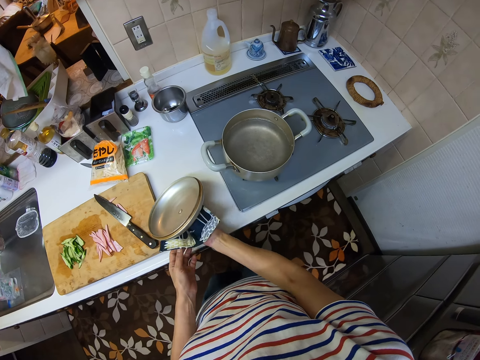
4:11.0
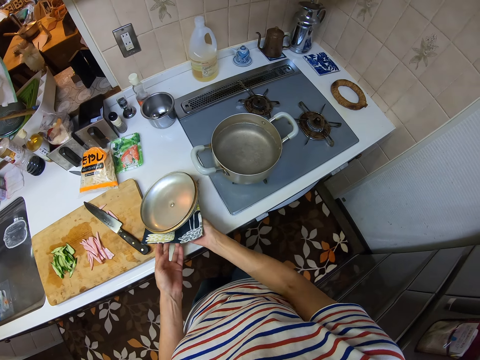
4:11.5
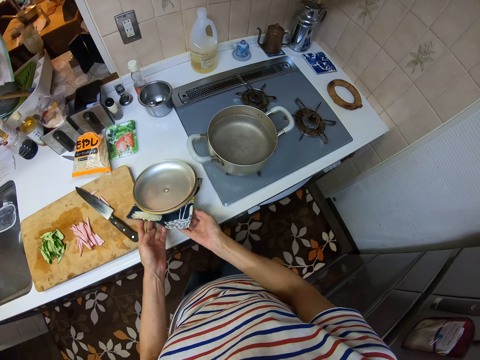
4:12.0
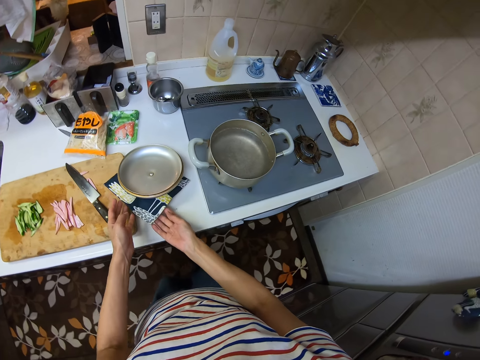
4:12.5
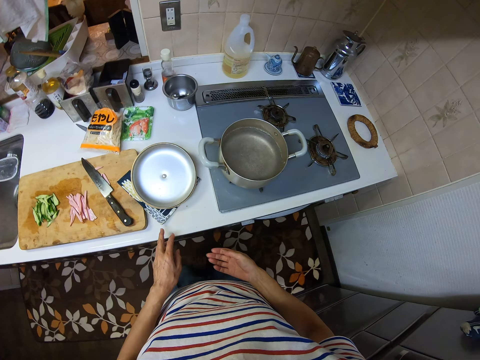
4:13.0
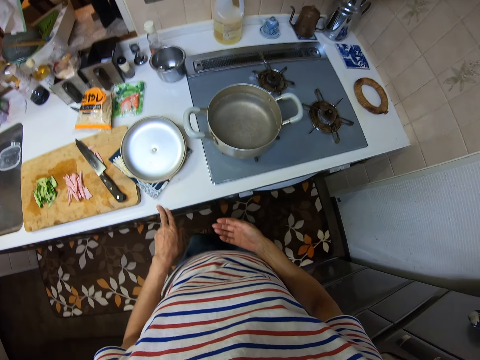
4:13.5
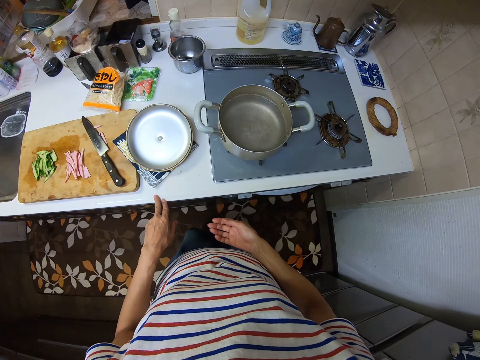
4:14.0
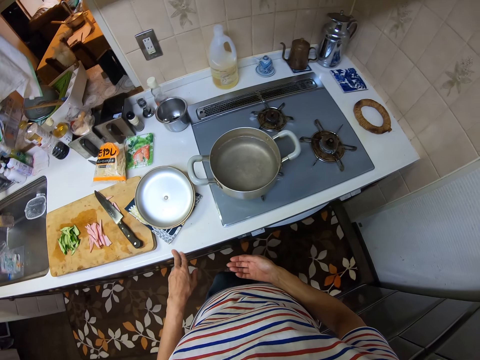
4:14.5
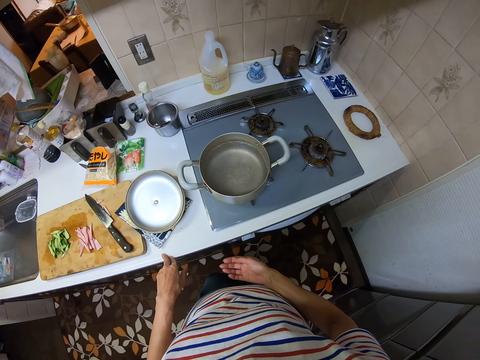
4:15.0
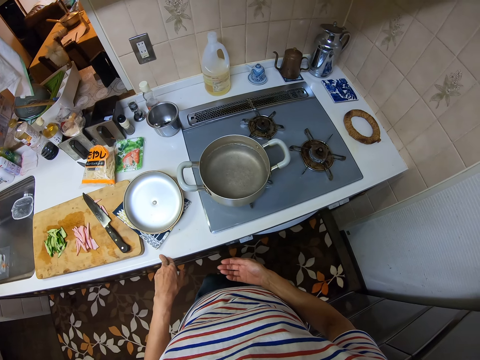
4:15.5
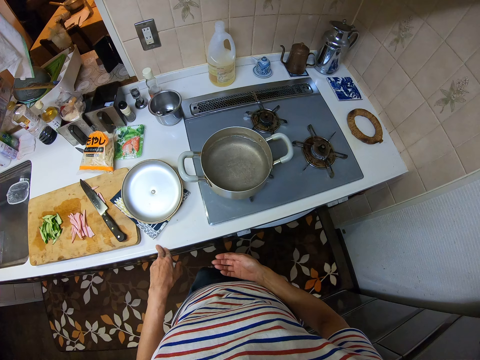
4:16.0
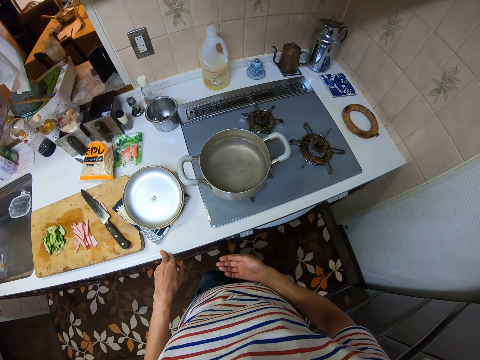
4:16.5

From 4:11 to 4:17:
The camera wearer drops the lid on the kitchen countertop.

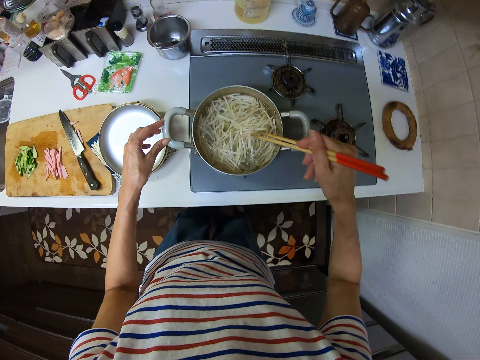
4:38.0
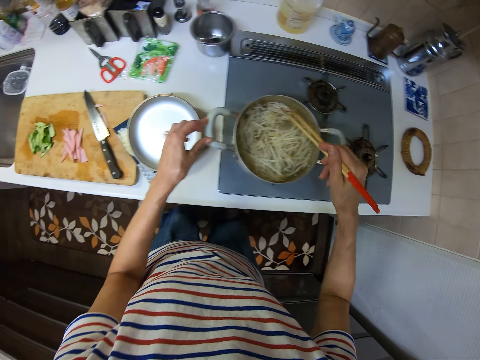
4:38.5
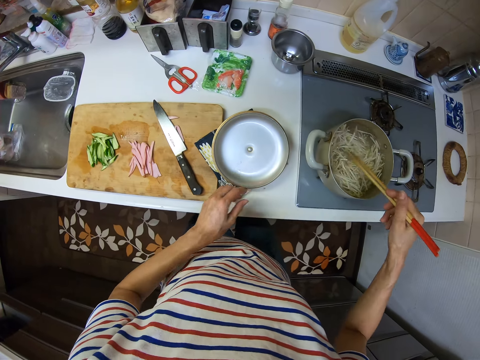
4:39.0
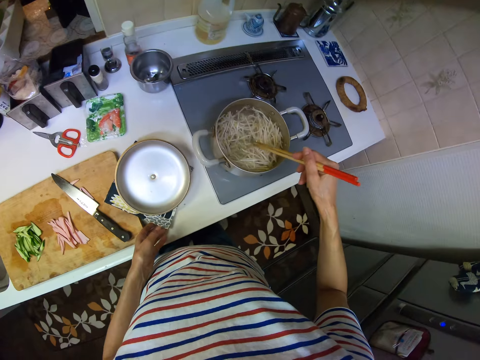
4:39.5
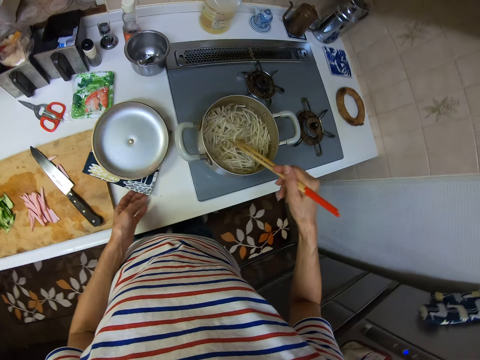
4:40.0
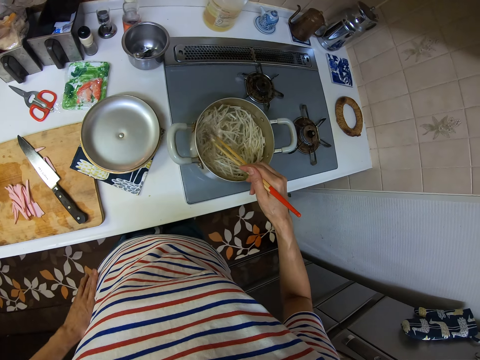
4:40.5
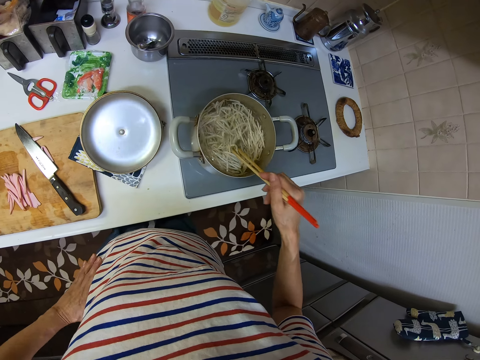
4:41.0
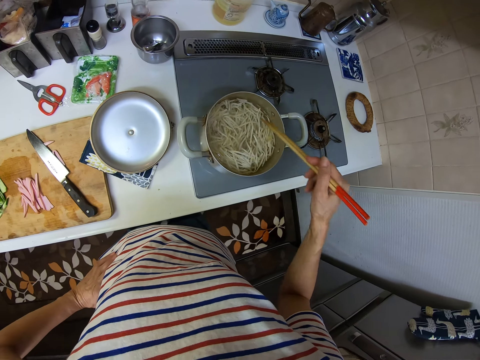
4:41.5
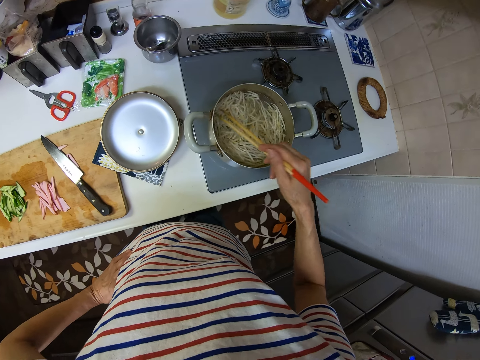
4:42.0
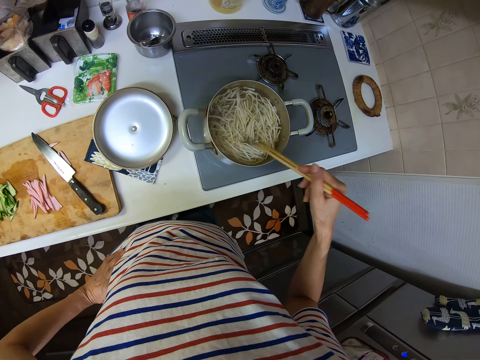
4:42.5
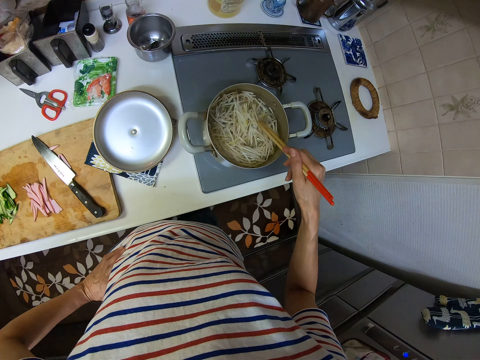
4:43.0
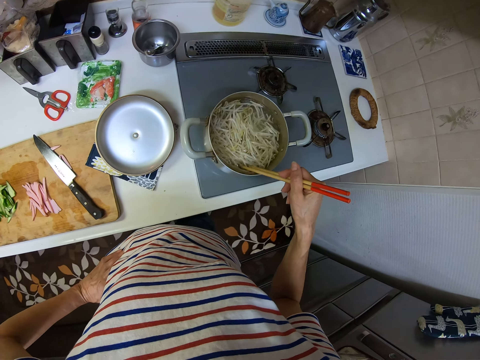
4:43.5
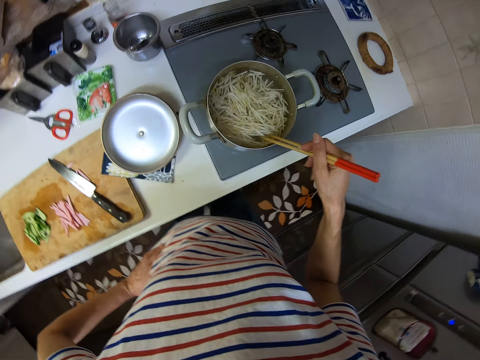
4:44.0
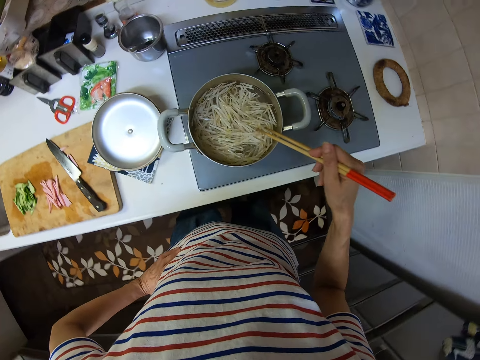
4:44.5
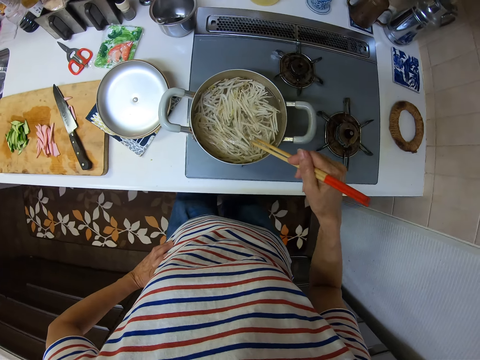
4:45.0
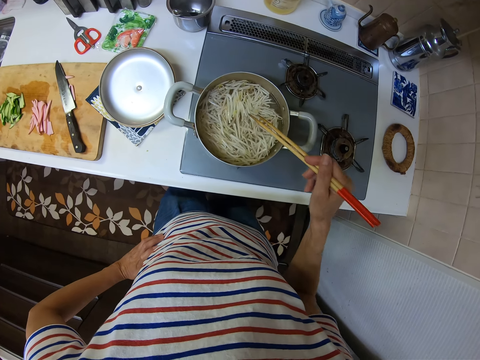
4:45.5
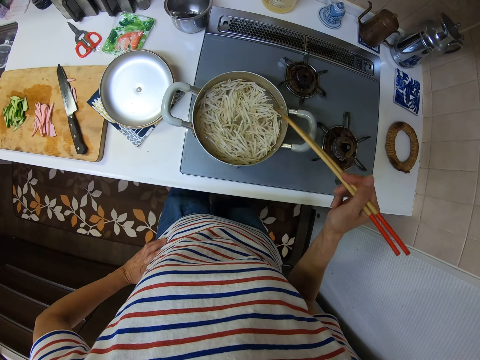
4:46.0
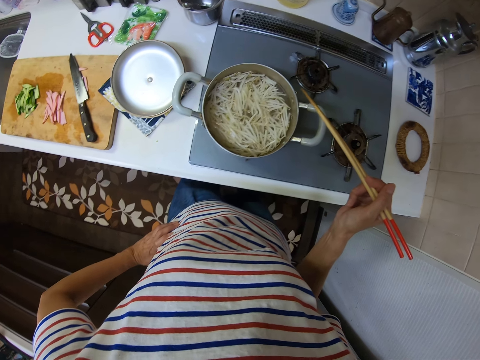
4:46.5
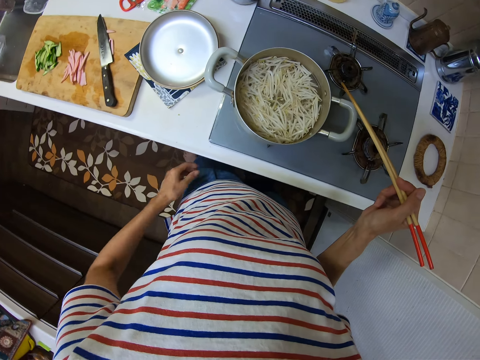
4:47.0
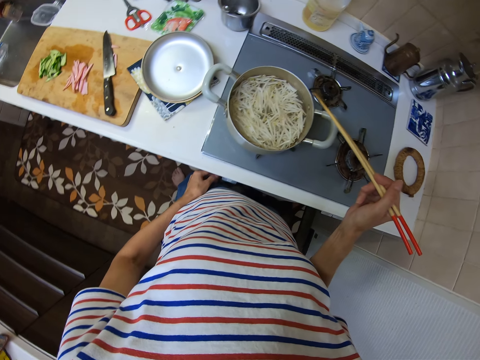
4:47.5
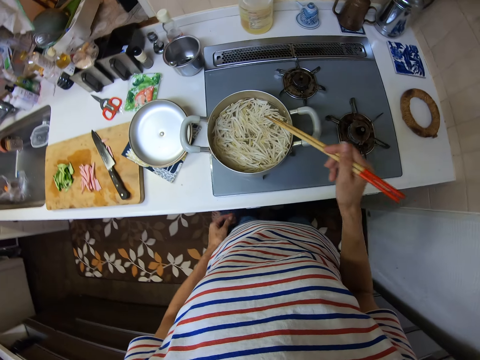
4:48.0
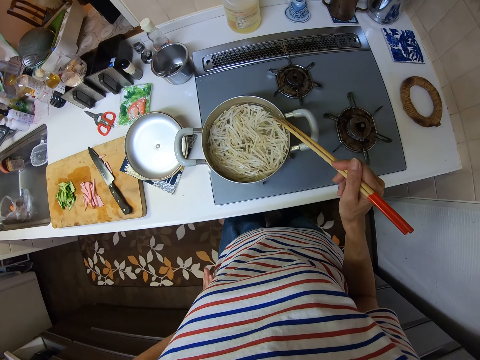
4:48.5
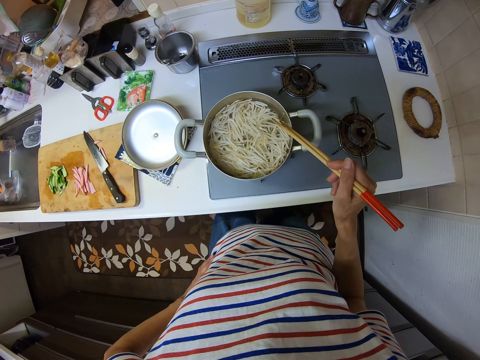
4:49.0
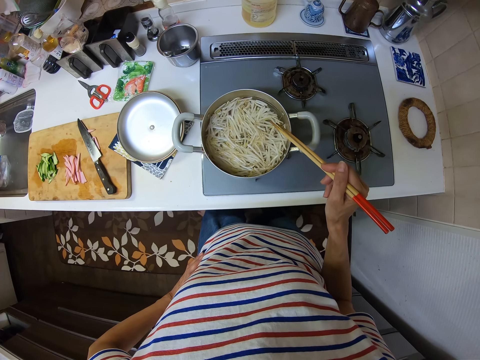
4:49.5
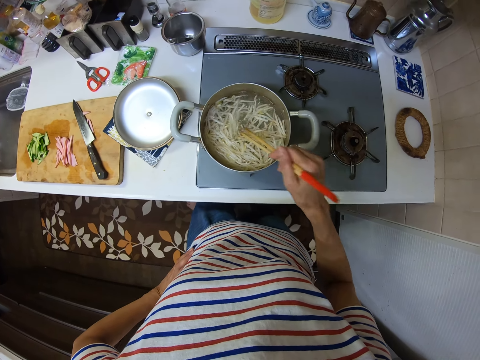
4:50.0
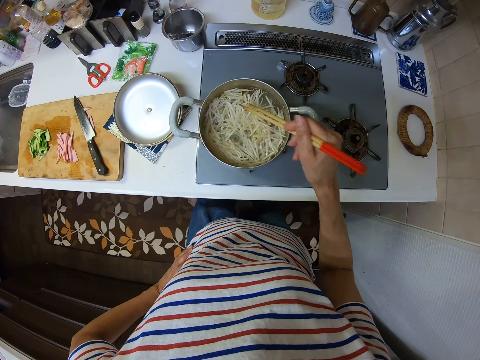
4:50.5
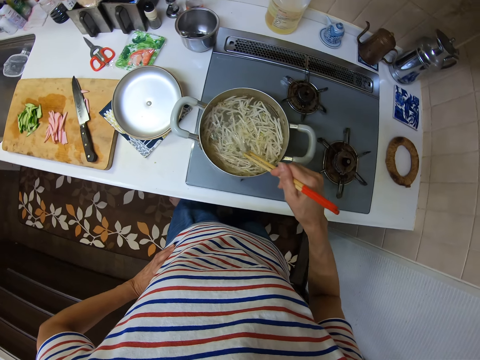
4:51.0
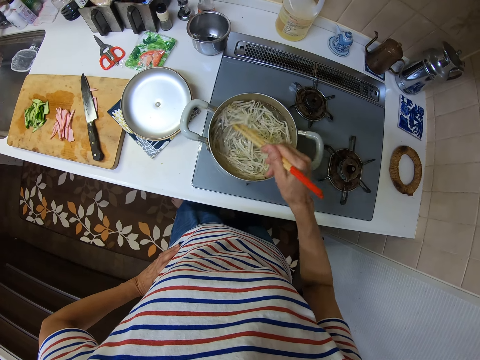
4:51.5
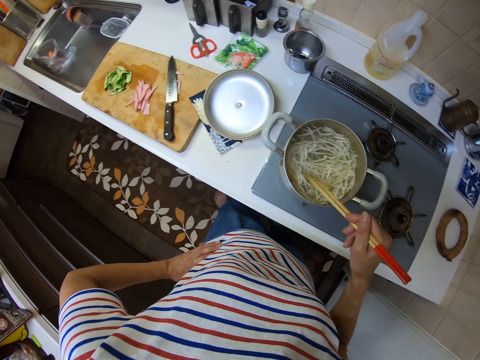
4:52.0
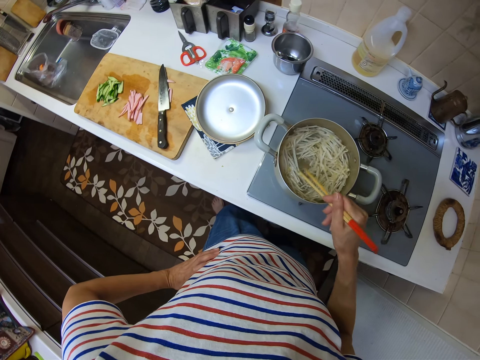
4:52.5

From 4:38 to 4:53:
The camera wearer adjusts the position of the napkin on the kitchen countertop. He moves the pot holder and the lid. He stops stirring the spaghetti with a chopping stick. He touches a button on the cooker using his left hand. He stirs the pasta in the pot using the chopsticks.

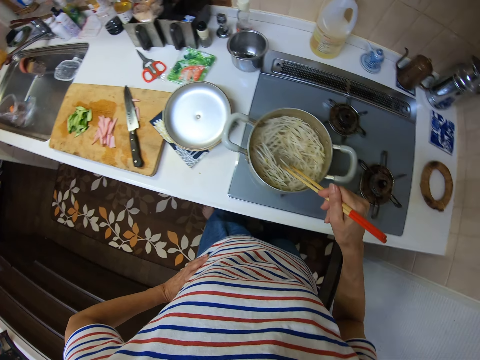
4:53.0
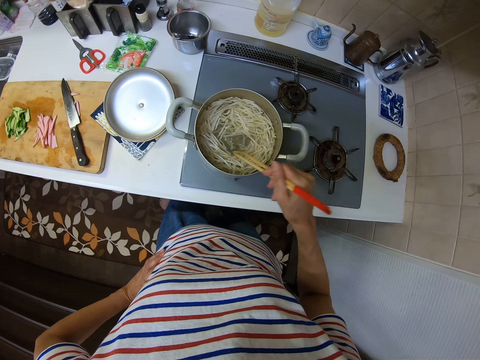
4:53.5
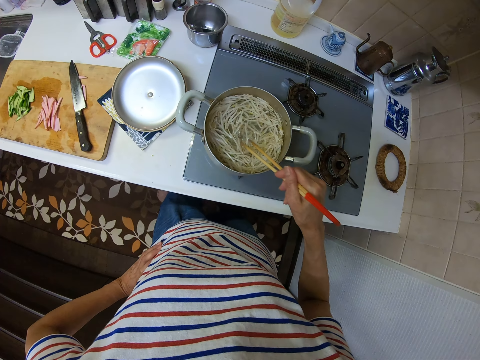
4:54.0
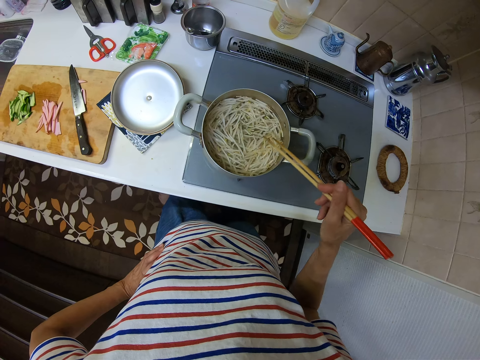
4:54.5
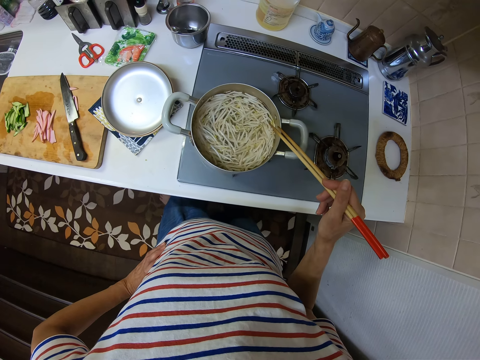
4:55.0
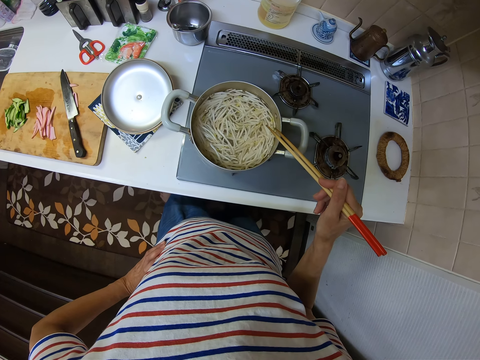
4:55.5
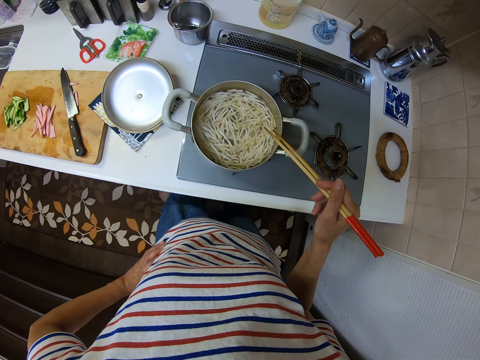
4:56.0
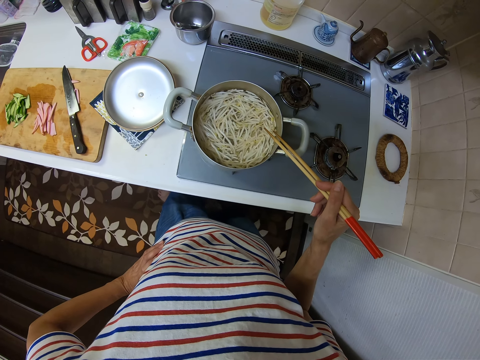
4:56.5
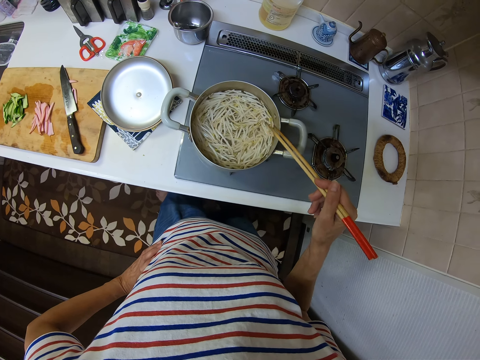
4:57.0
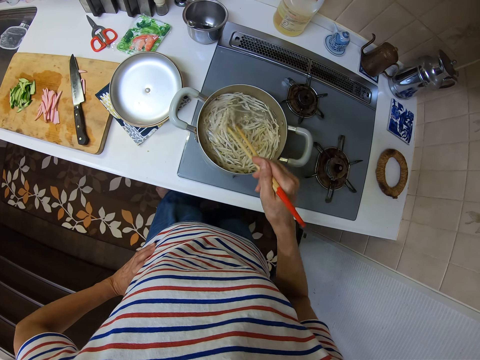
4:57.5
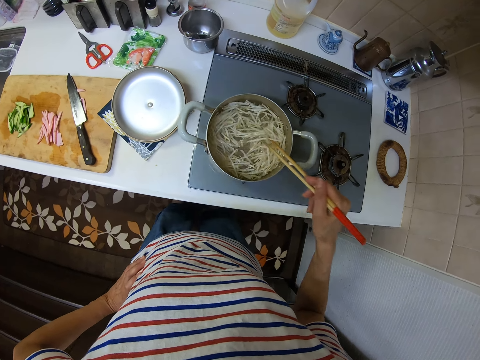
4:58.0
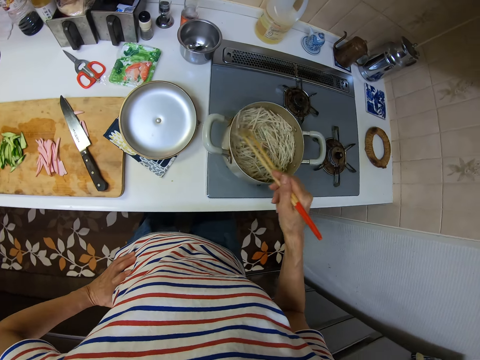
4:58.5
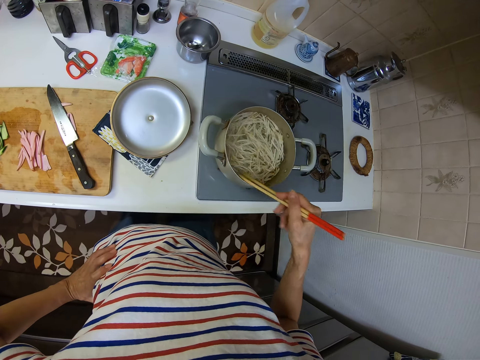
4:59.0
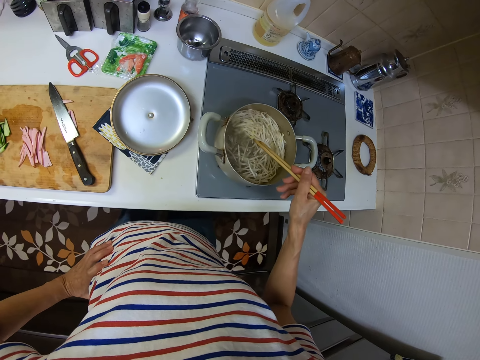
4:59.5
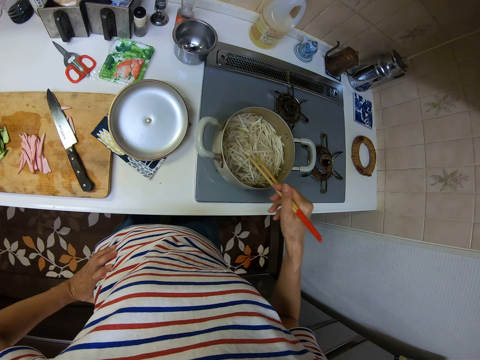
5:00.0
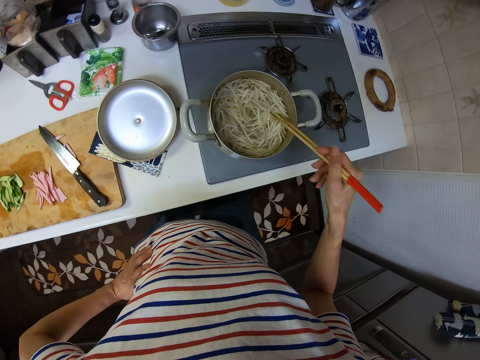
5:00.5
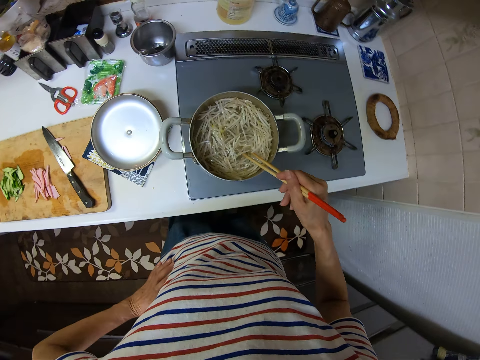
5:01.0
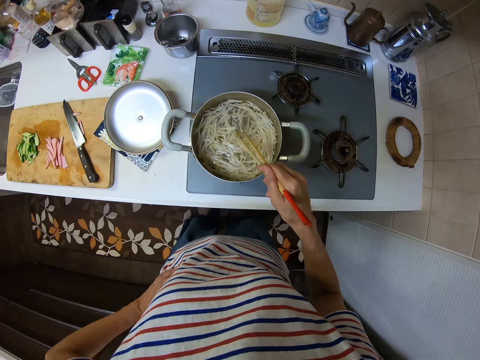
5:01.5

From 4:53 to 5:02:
The camera wearer stops stirring the spaghetti with a chopping stick. They stir the pasta in a pot using the chopsticks.
